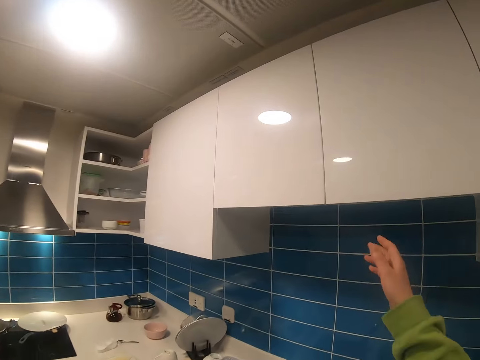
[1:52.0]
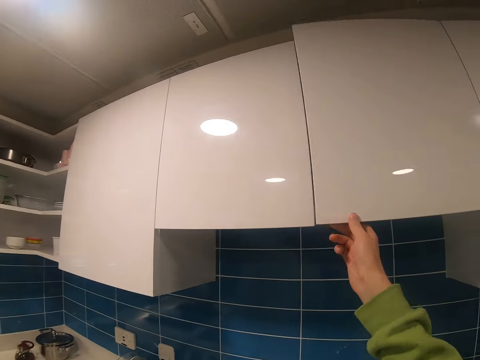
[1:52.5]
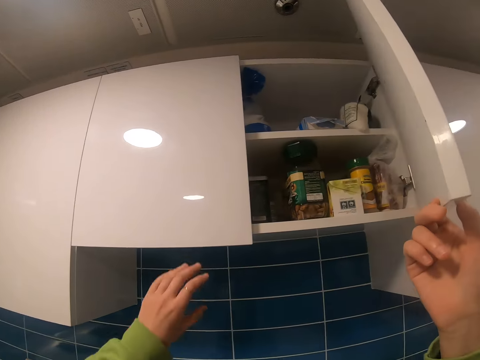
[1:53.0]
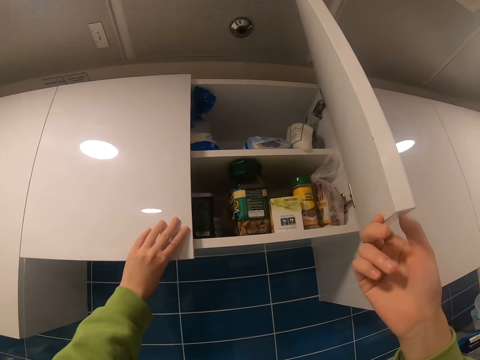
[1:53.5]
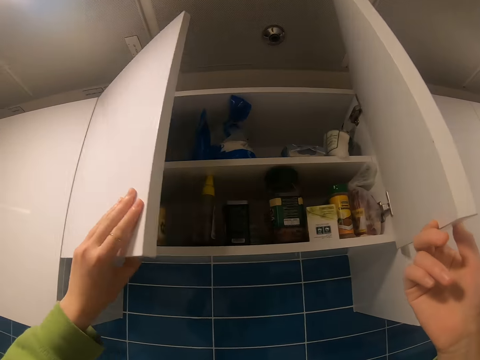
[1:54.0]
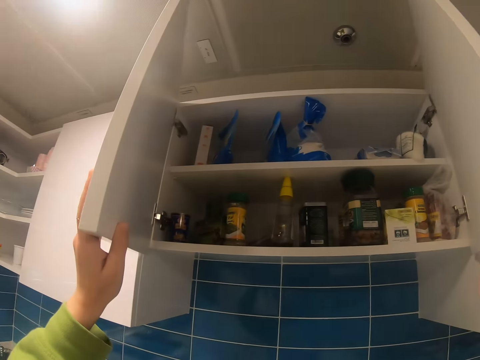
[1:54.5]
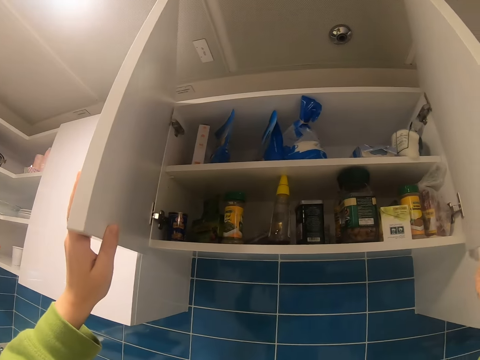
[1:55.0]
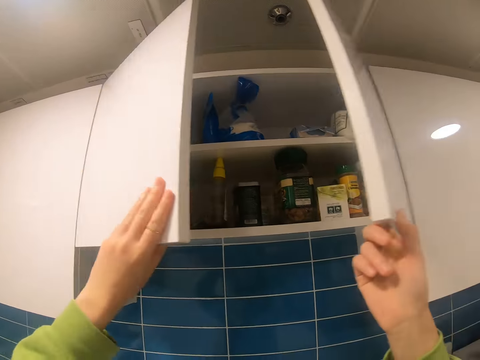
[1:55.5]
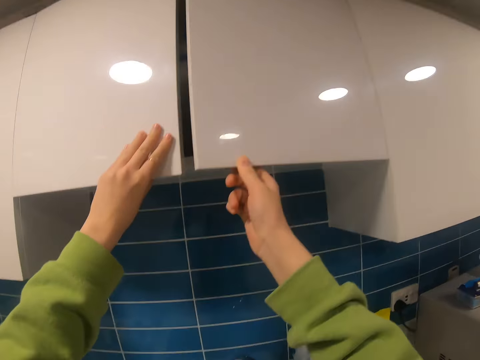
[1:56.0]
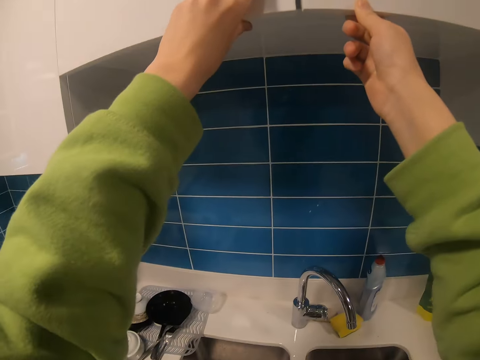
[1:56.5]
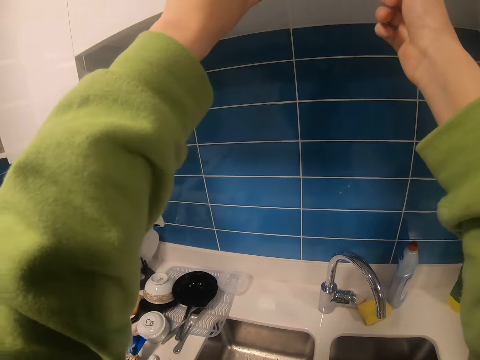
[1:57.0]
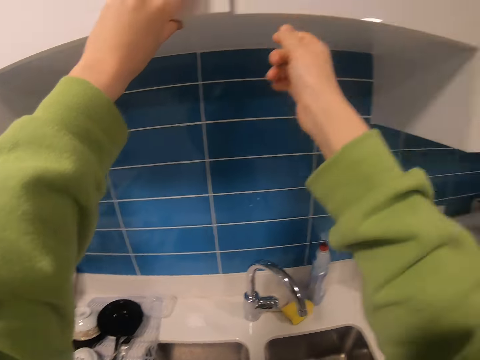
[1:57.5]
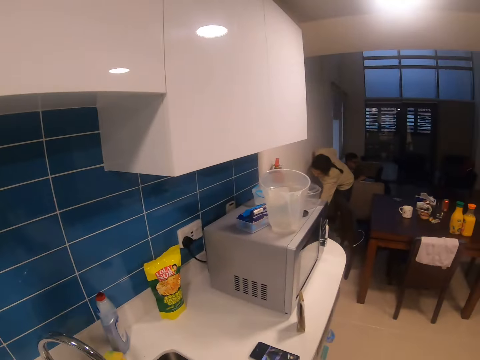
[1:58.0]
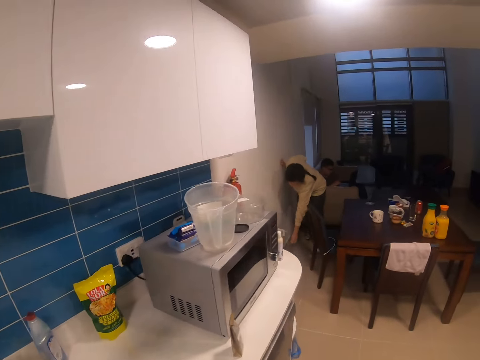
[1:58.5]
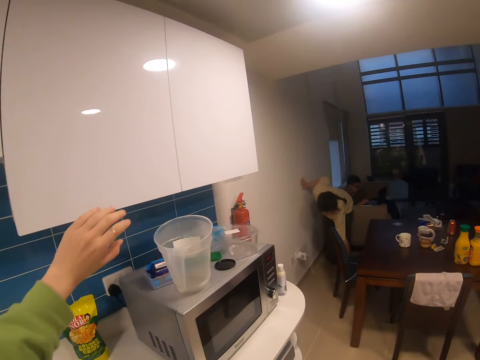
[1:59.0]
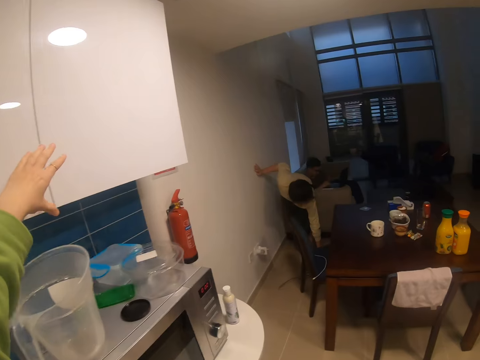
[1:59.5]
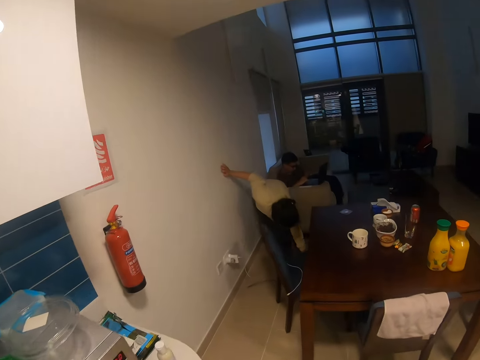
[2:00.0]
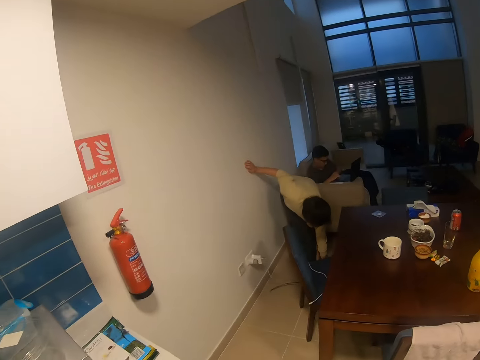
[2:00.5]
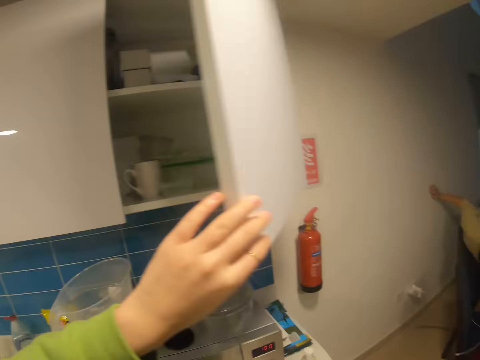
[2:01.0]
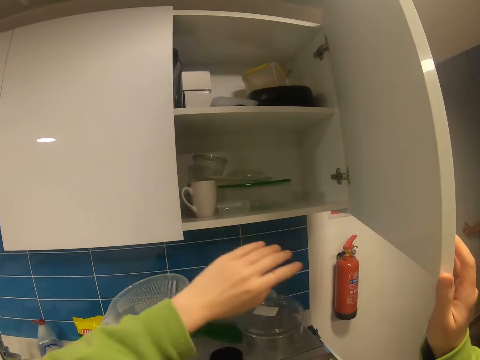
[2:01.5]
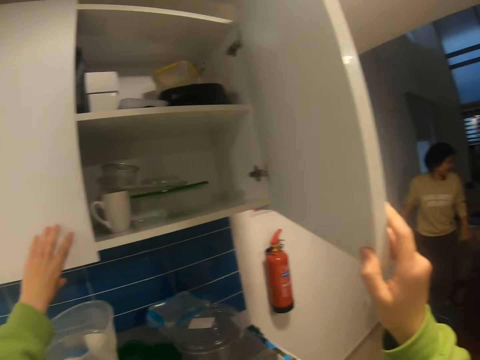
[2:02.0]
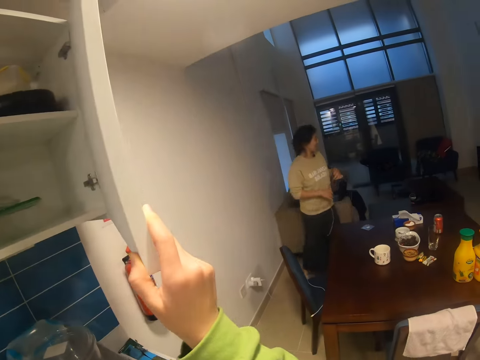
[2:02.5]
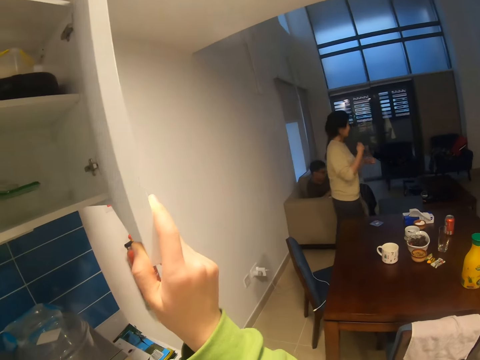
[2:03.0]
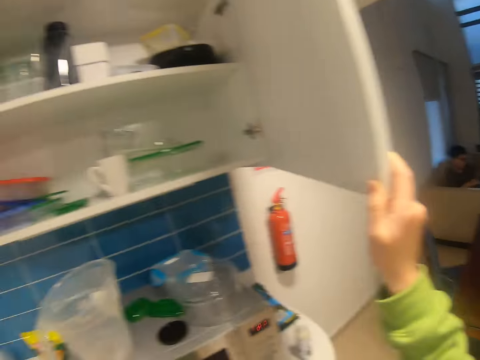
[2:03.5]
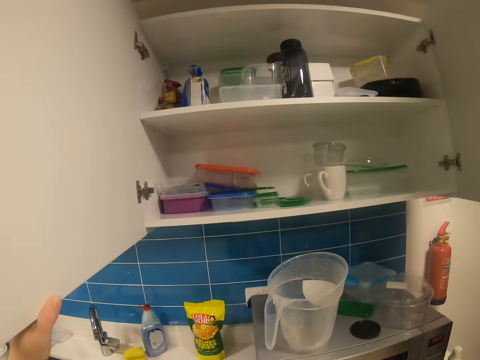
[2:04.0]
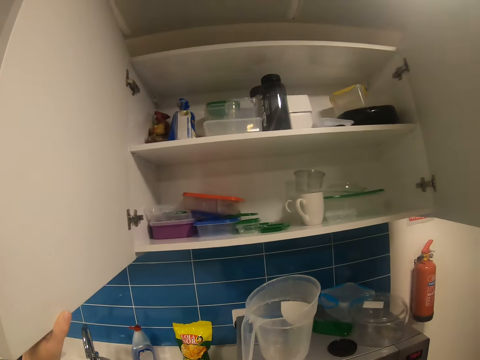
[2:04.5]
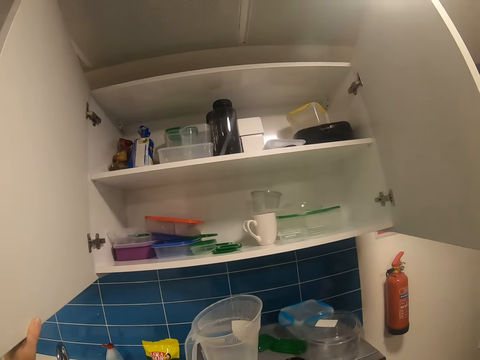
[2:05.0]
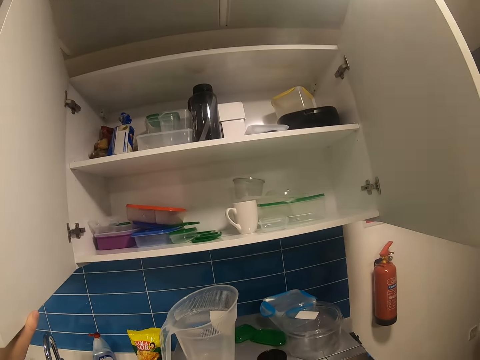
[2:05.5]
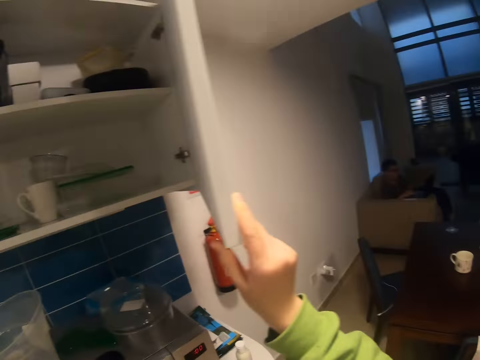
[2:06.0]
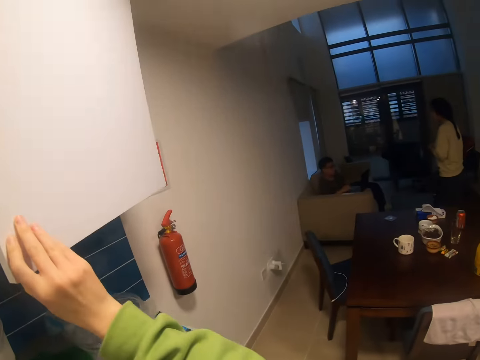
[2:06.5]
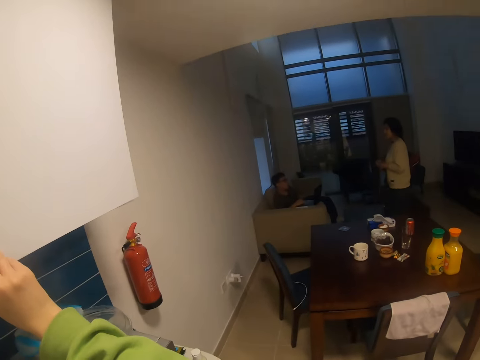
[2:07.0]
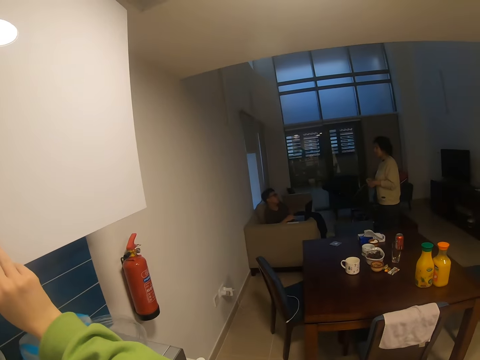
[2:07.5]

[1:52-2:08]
The camera wearer opens the cabinet. They close the cabinet. They walk around the house. They open the cabinet. They close the cabinet.

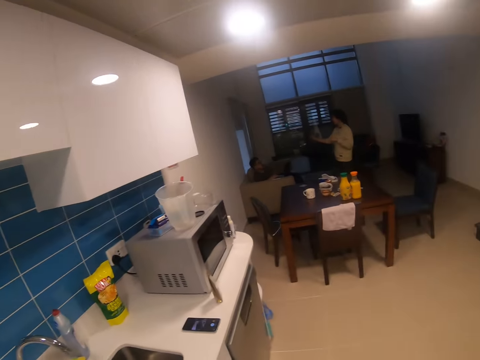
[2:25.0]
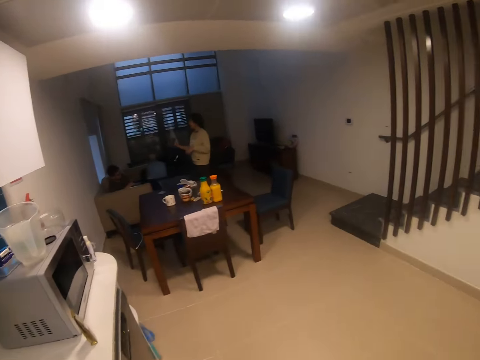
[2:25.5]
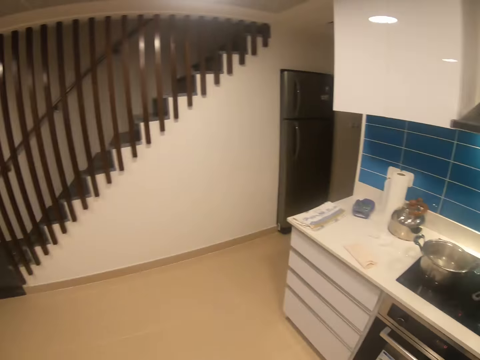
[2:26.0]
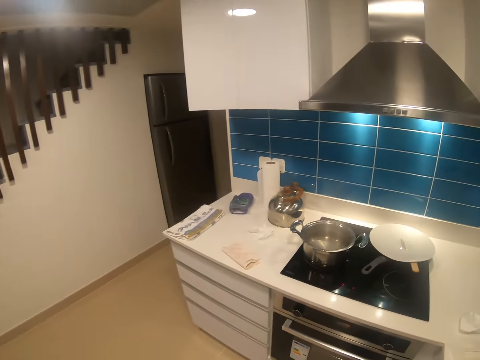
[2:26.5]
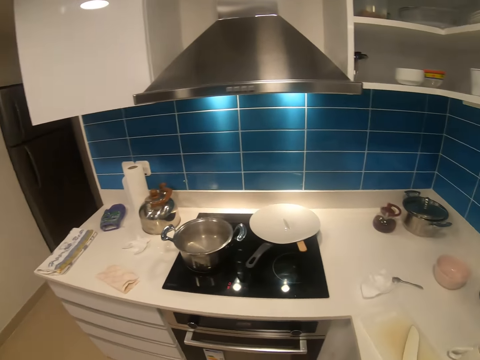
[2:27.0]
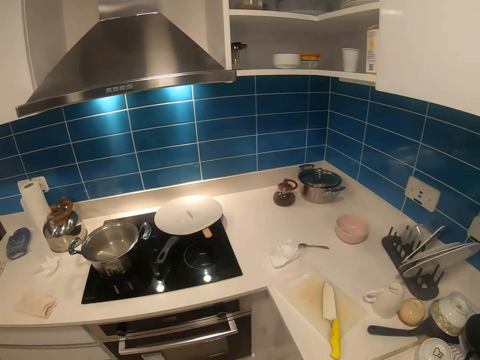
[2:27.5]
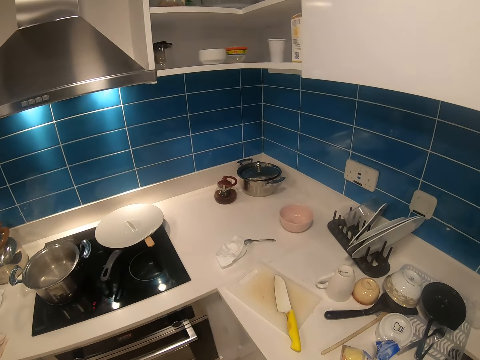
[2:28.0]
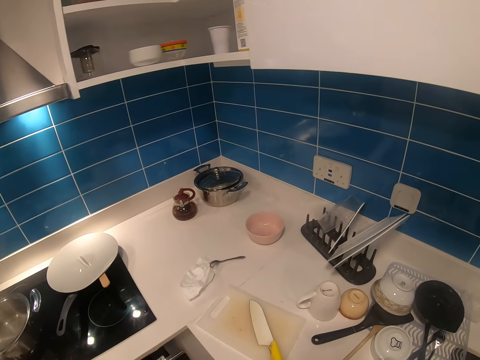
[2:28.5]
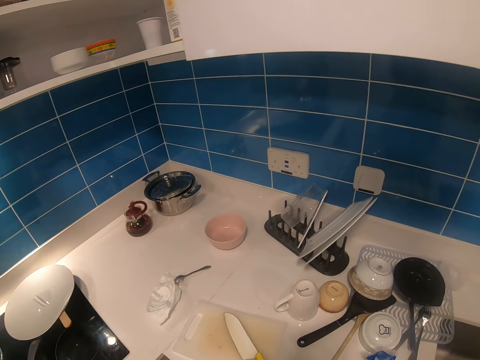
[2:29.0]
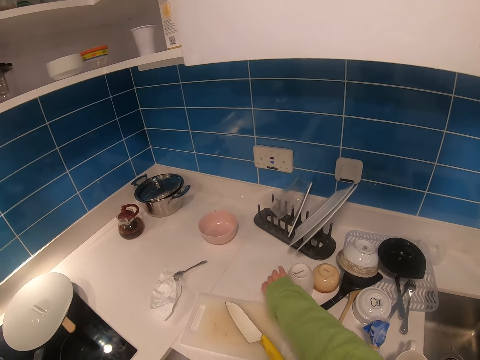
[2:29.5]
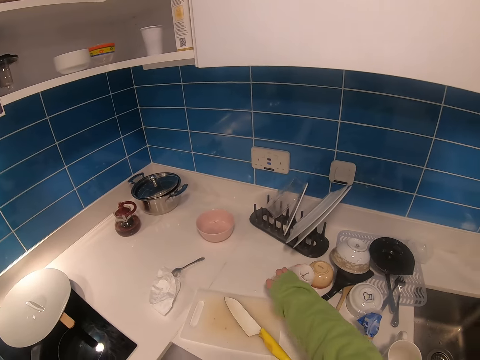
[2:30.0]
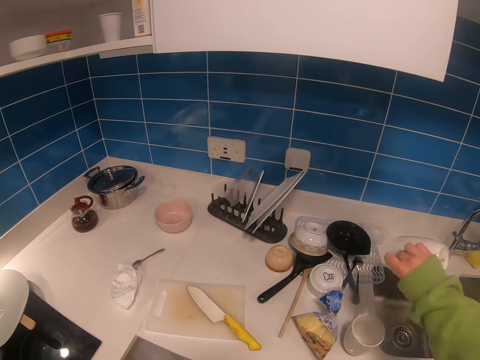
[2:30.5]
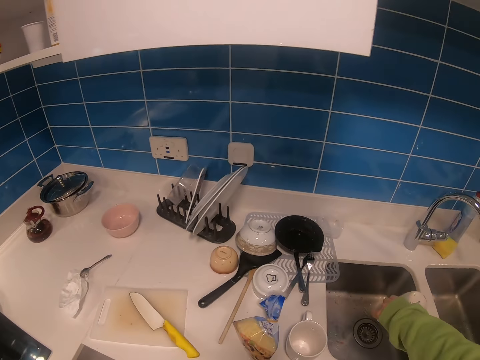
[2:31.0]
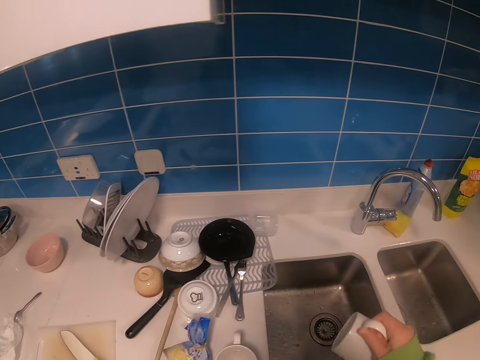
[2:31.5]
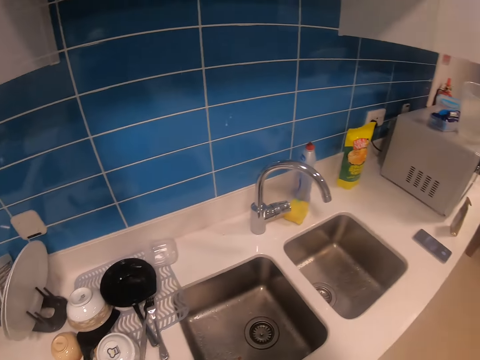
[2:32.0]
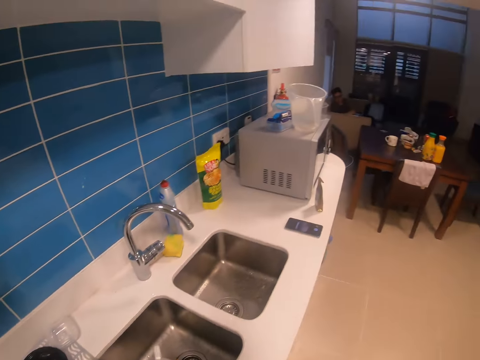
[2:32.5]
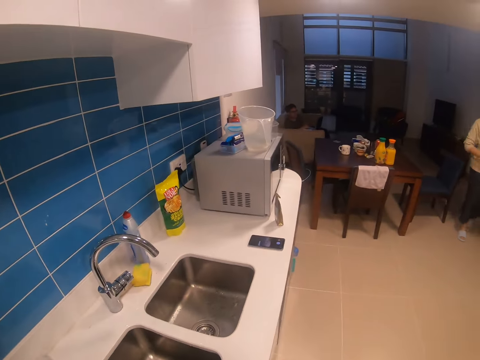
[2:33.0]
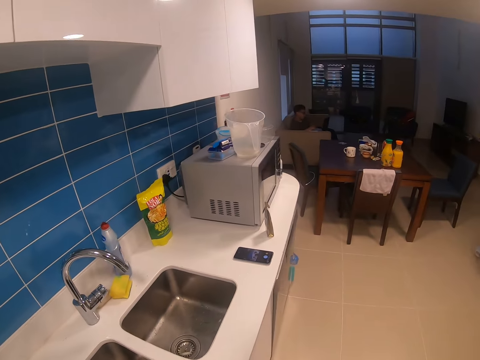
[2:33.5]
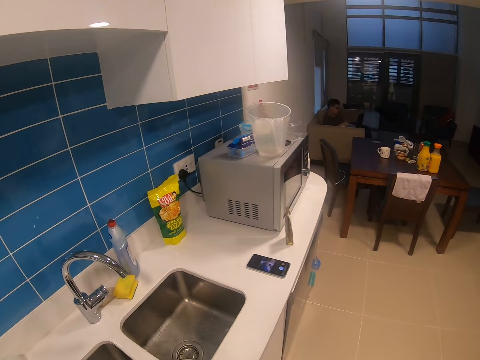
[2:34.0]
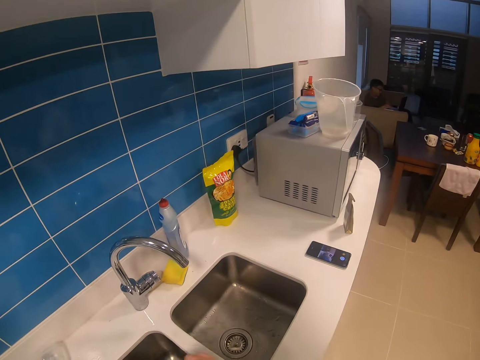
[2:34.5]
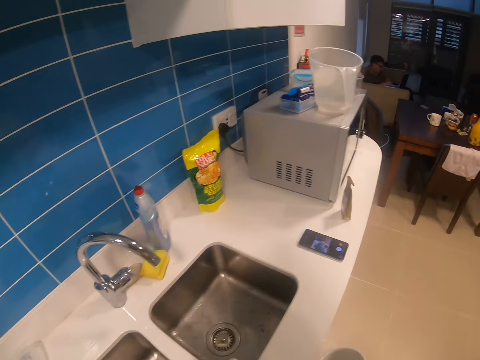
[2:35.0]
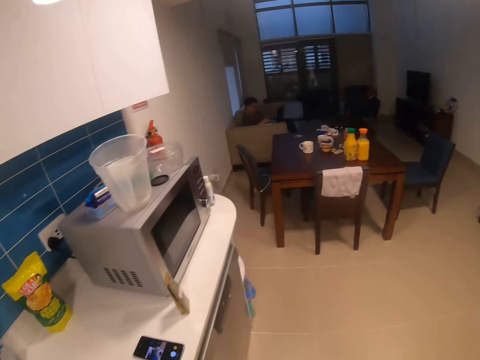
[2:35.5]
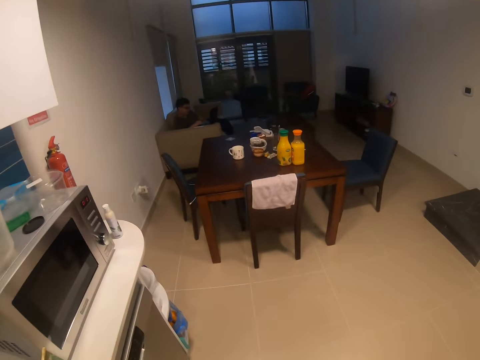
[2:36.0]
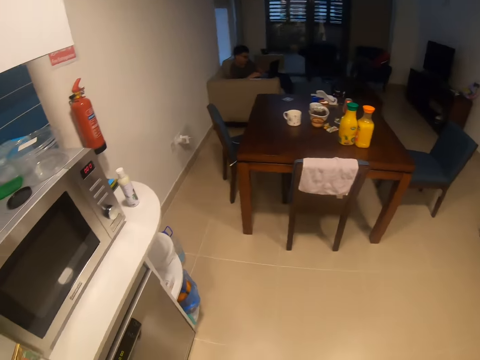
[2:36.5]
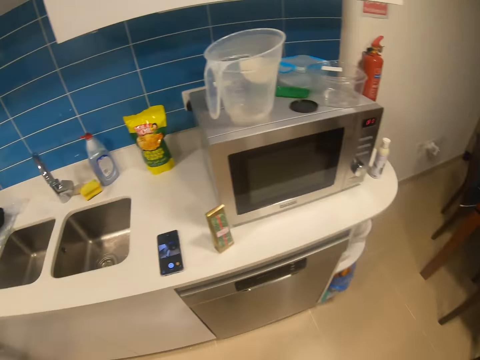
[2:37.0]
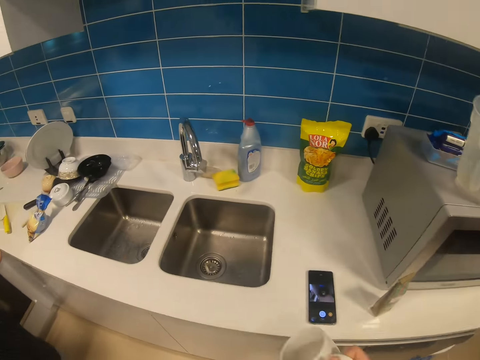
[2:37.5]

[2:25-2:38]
The camera wearer walks around the house. They grab a cup. They pour water in the sink. They walk around the house.
